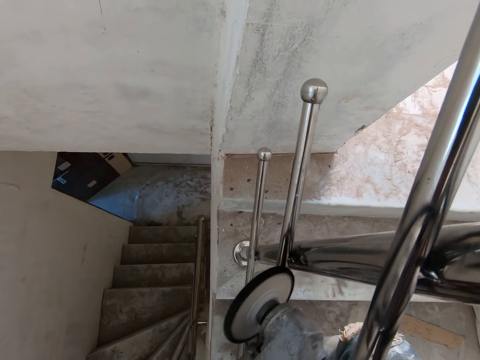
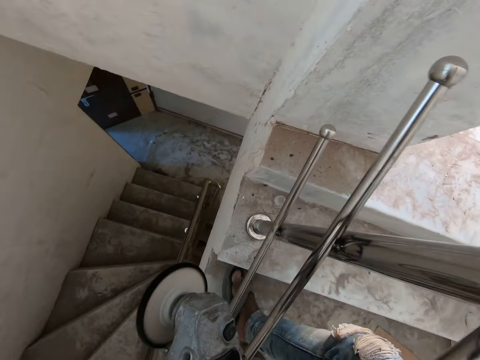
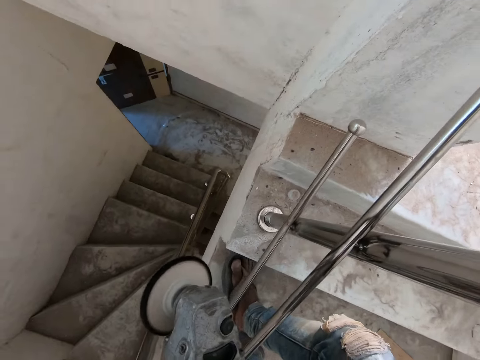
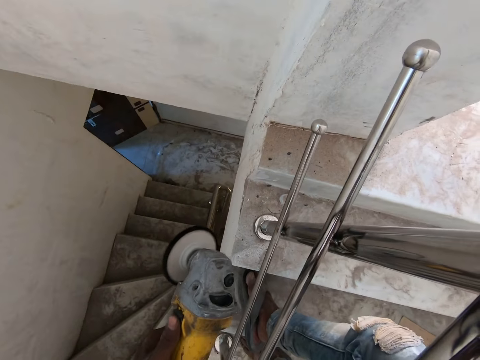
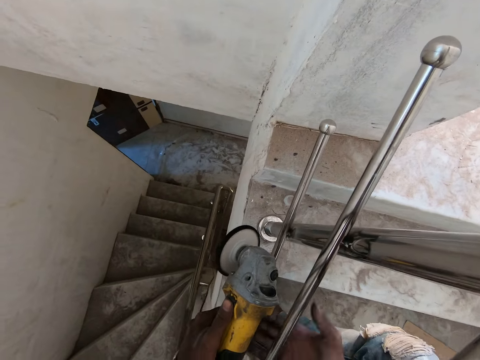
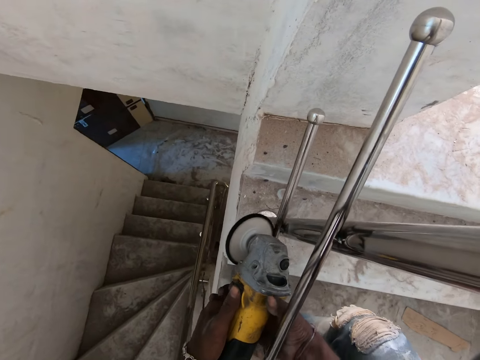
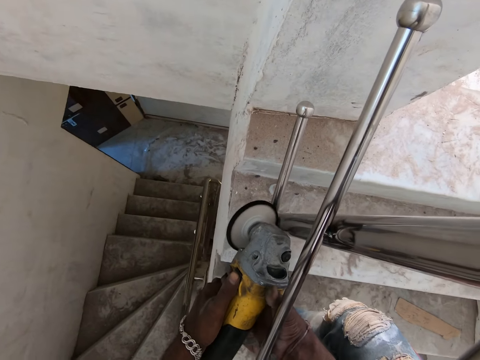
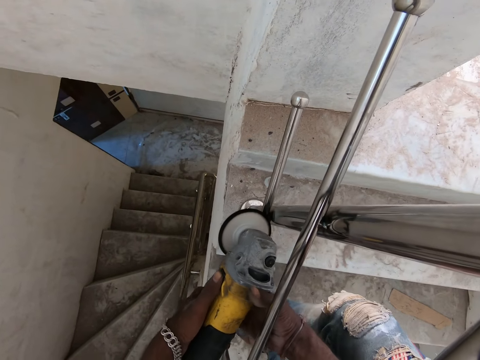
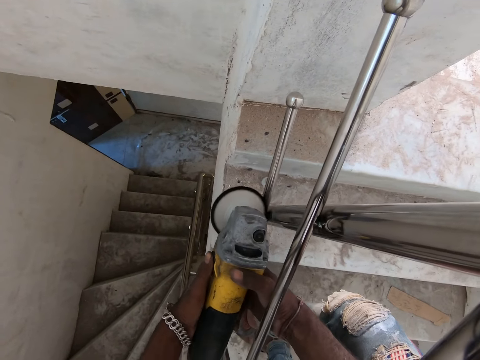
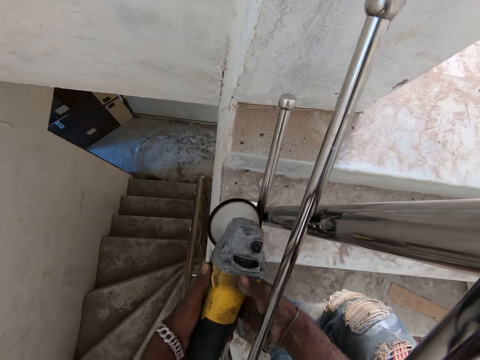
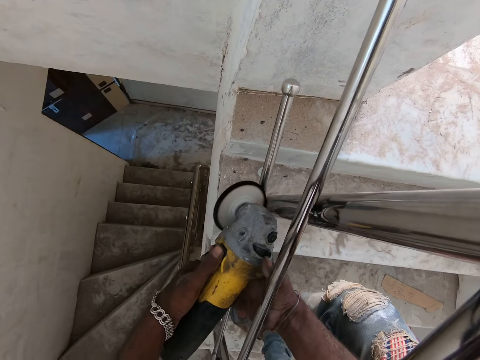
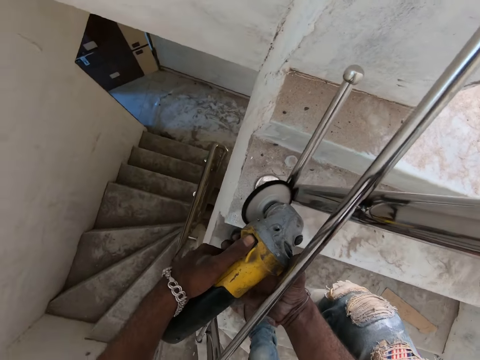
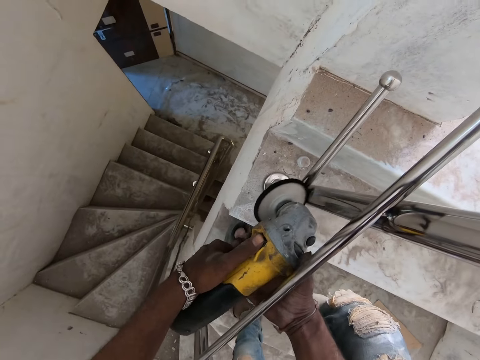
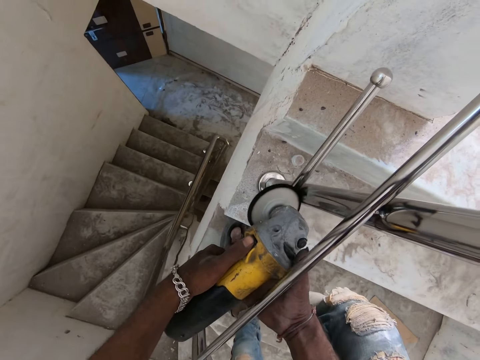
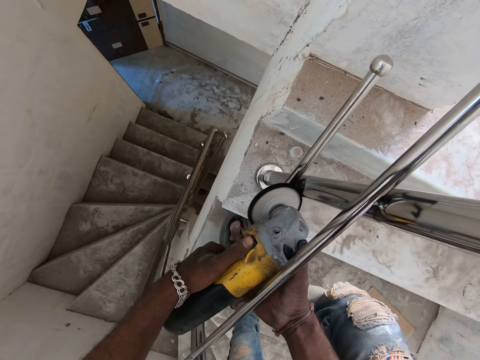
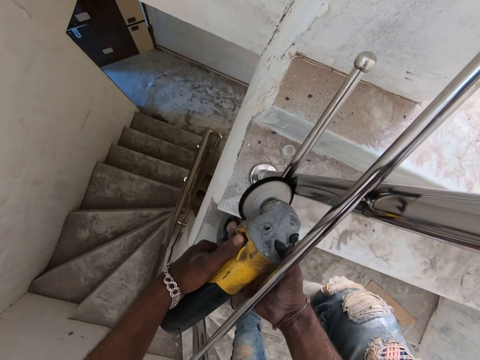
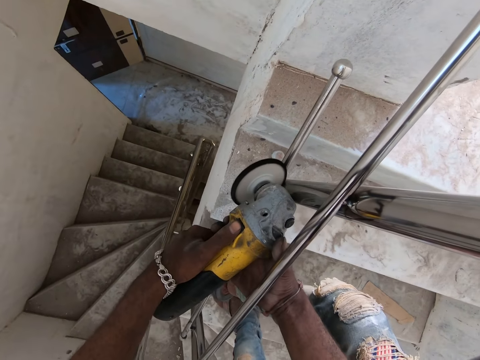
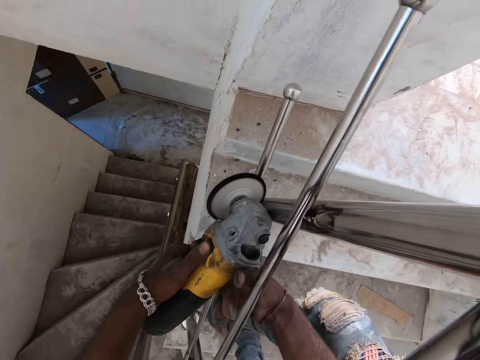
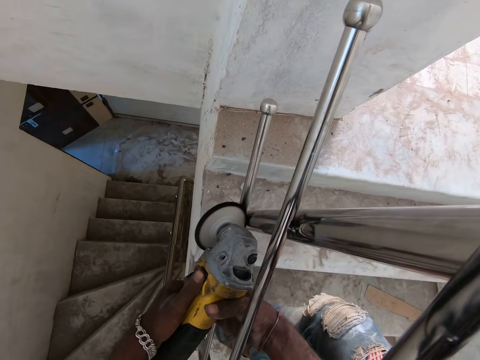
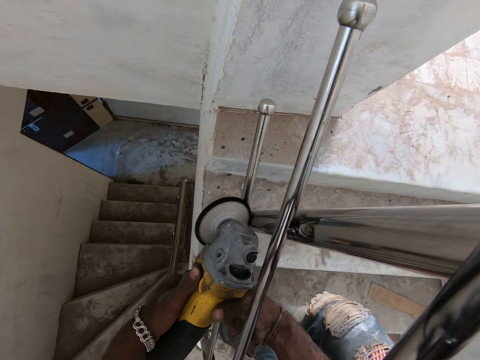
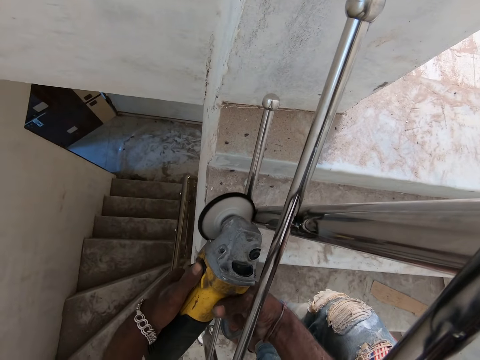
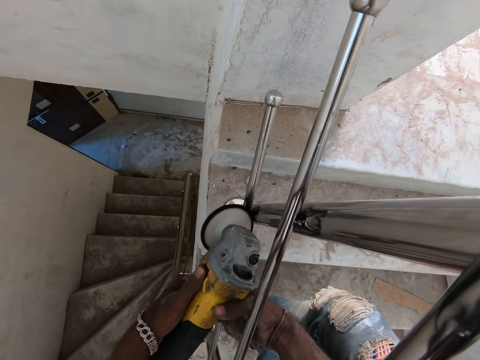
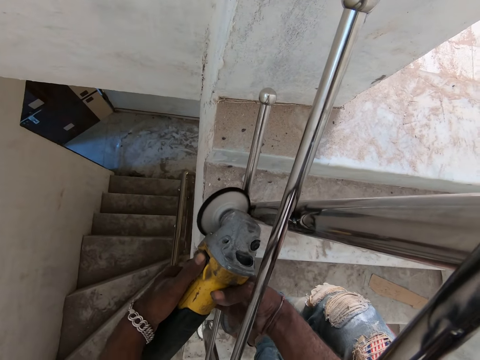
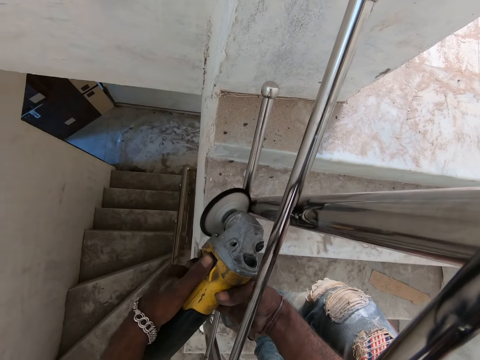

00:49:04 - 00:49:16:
The camera wearer holds the corded grinder in his hands. He smoothens the staircase rail with the corded grinder in his hands.

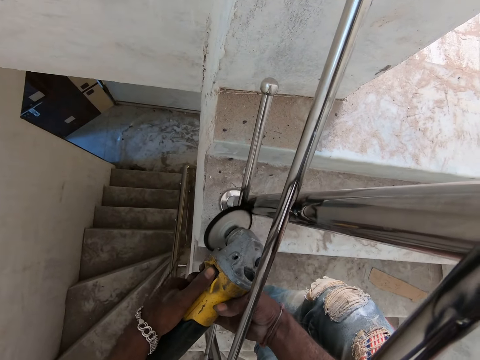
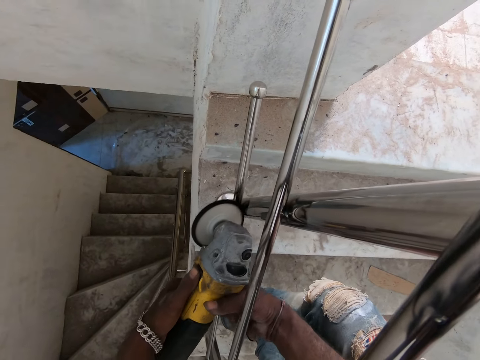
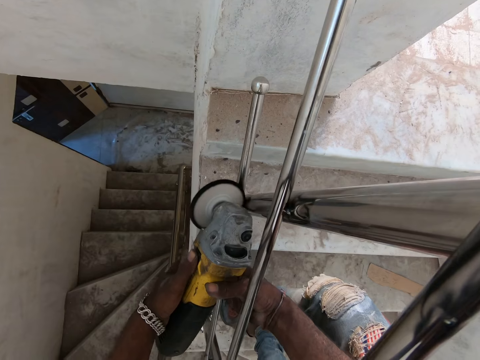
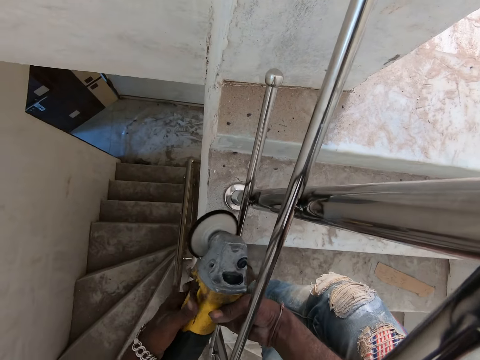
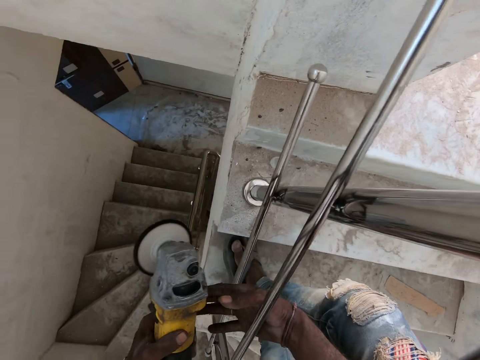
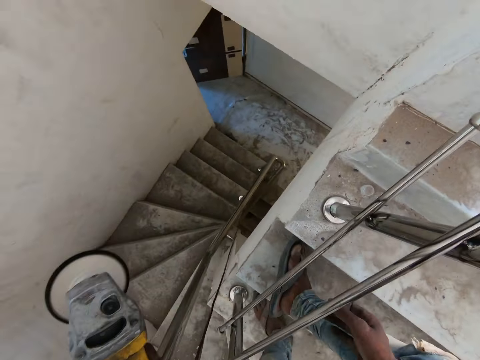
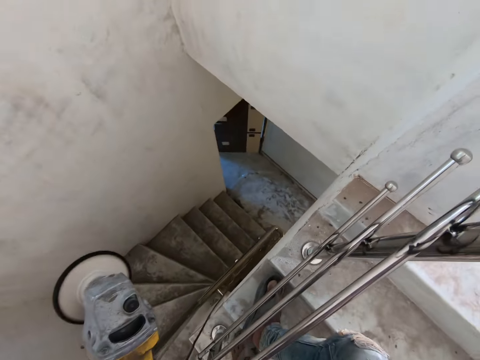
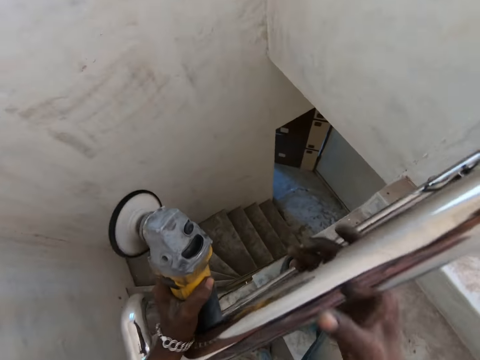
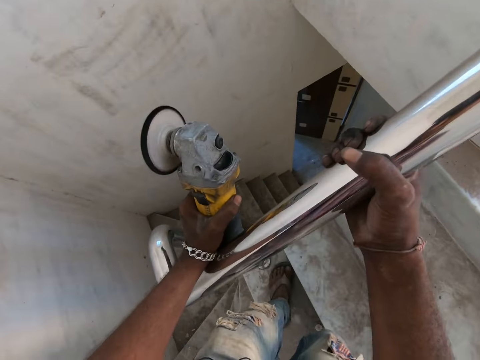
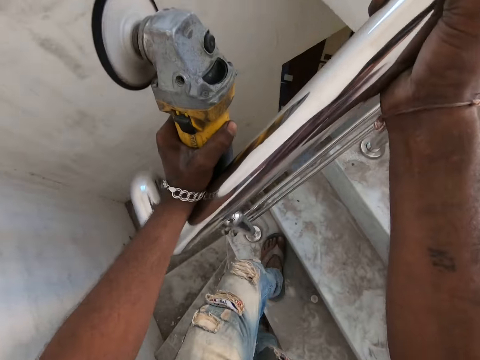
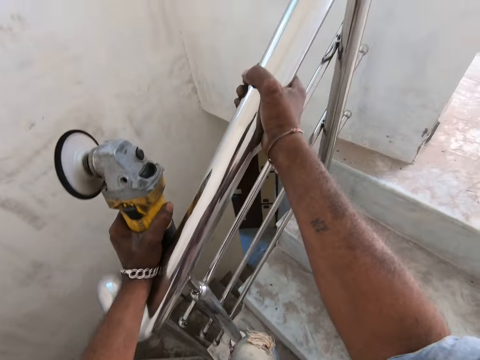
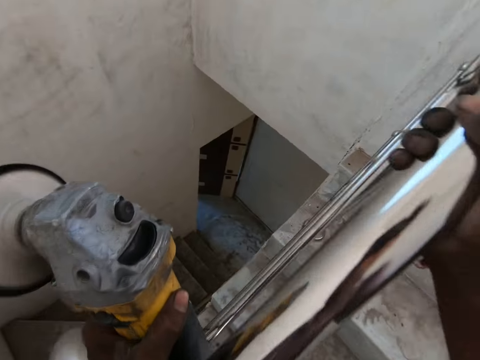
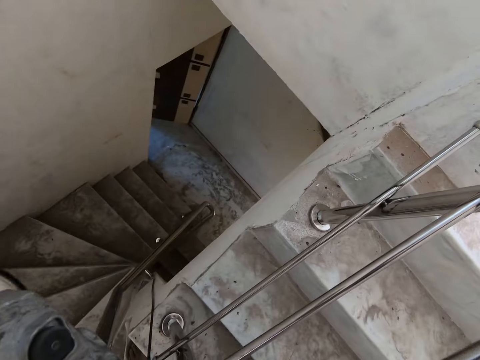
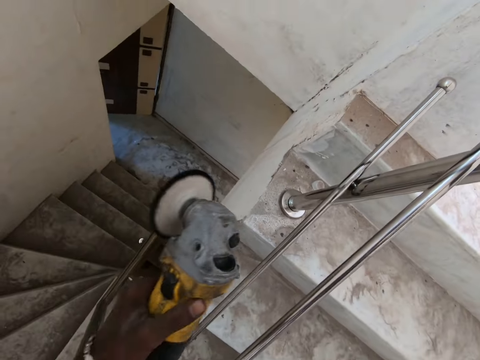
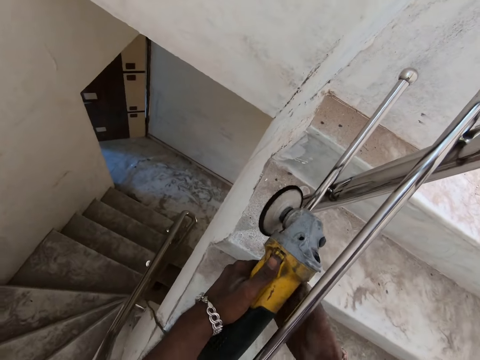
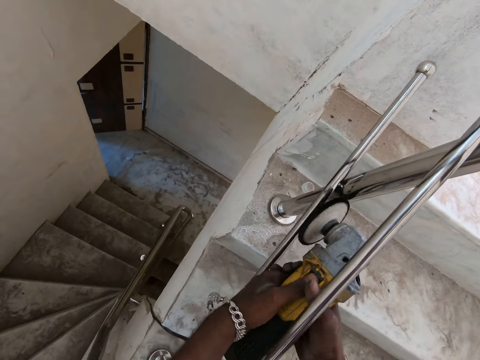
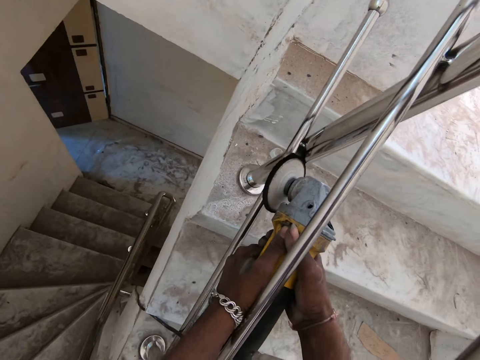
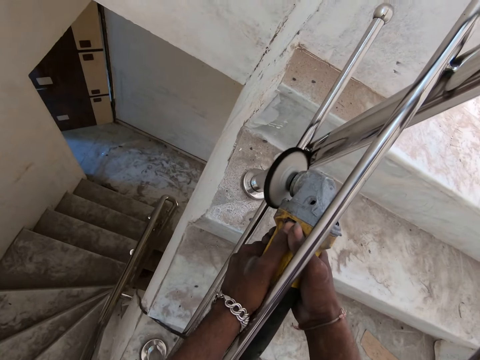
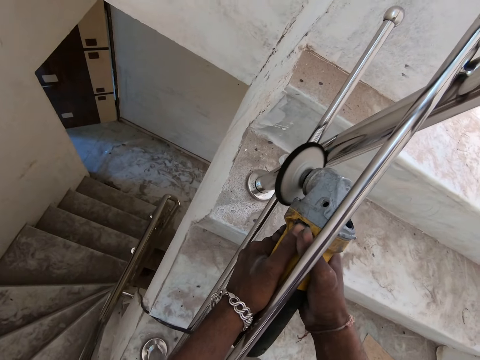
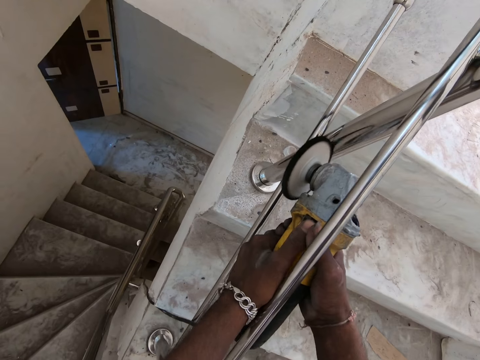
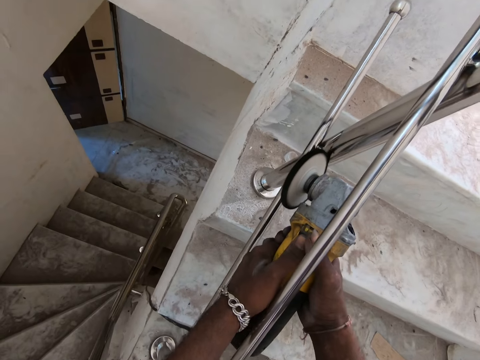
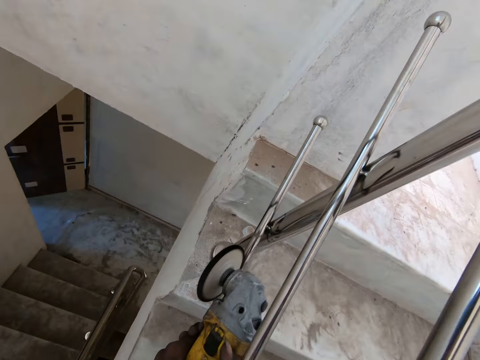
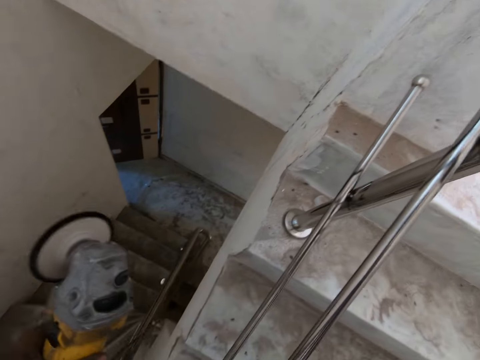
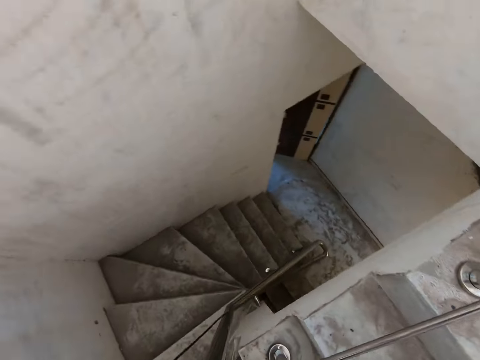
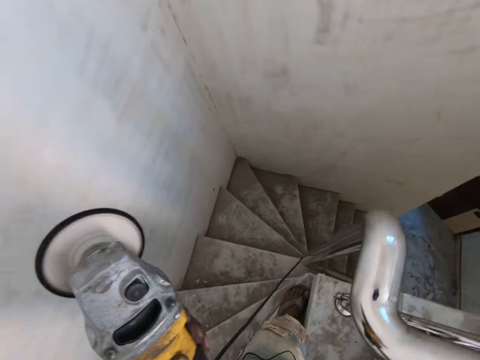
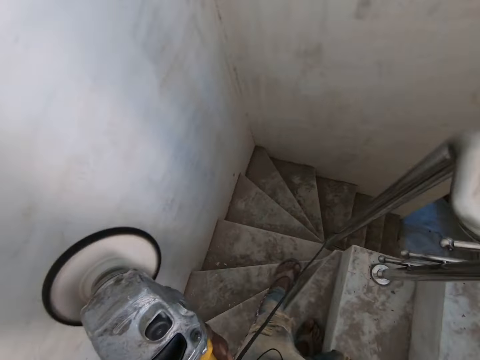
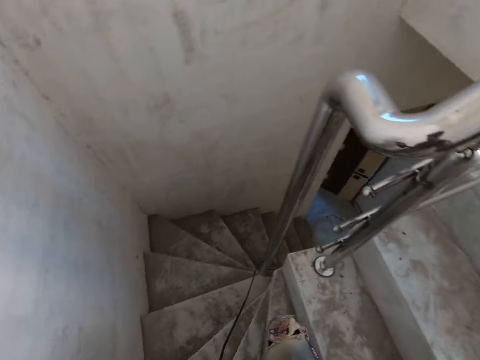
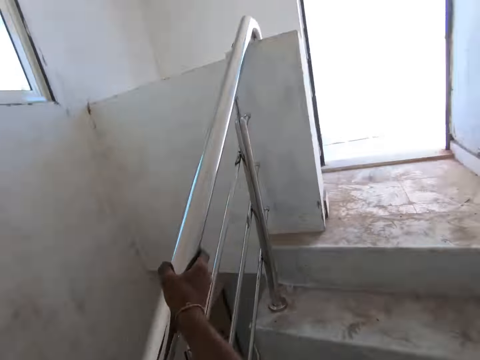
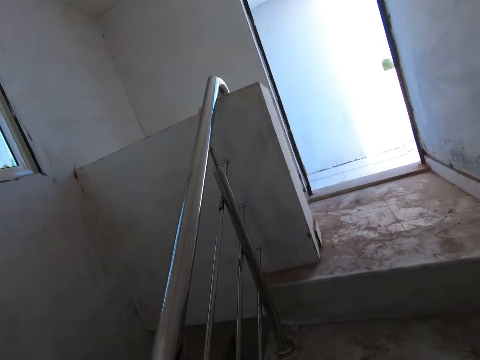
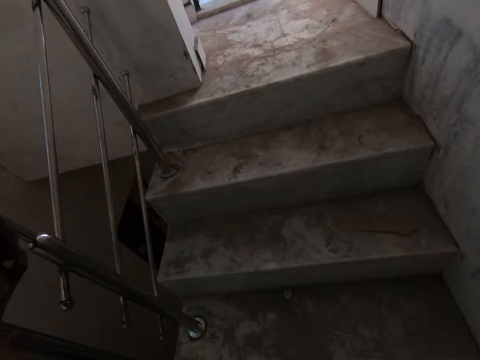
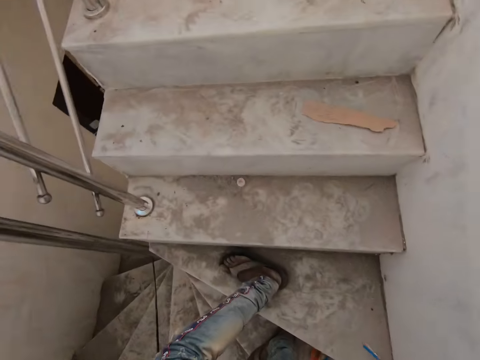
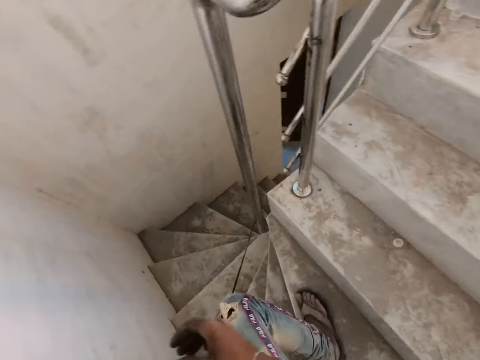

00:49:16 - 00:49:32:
The camera wearer holds the corded grinder with his right hand. He holds the staircase rail in his right hand. He touches the metal. He holds the corded grinder in his hands. He sharpens the metal. He smoothens the staircase rail with the corded grinder in his hands. He holds the corded grinder in his left hand. He holds the staircase rail in his right hand. He looks around.
